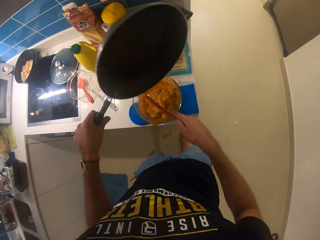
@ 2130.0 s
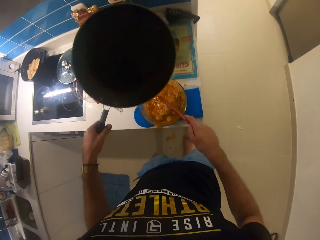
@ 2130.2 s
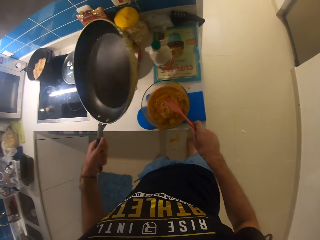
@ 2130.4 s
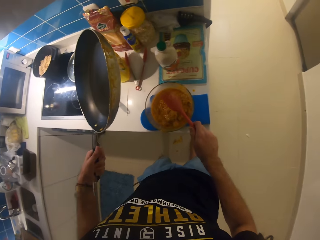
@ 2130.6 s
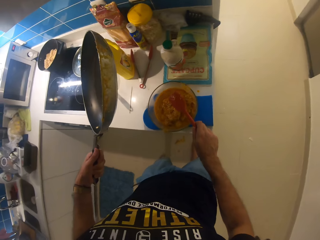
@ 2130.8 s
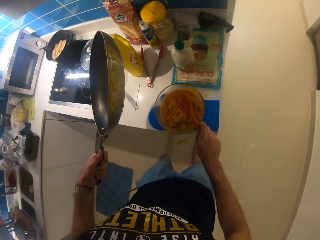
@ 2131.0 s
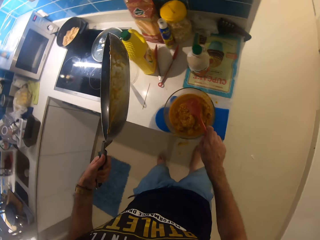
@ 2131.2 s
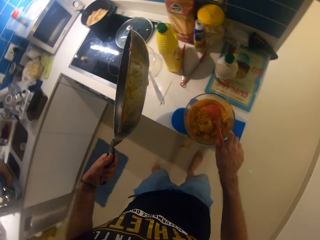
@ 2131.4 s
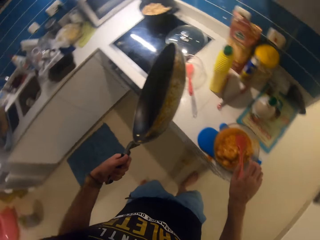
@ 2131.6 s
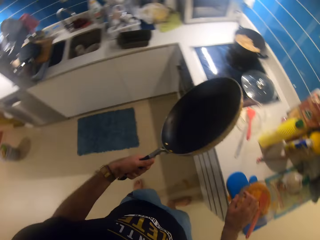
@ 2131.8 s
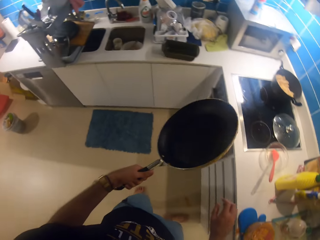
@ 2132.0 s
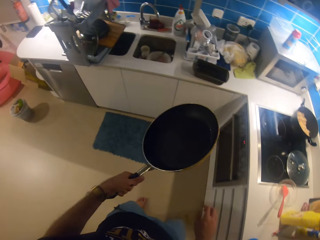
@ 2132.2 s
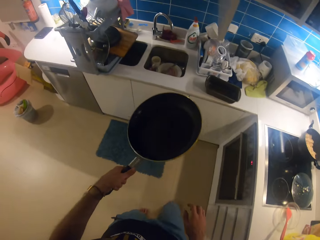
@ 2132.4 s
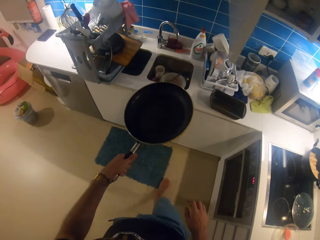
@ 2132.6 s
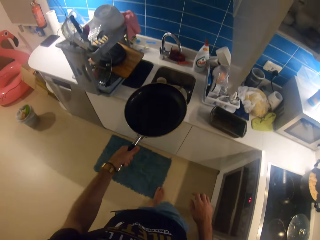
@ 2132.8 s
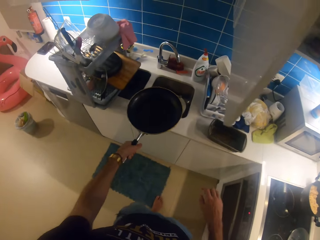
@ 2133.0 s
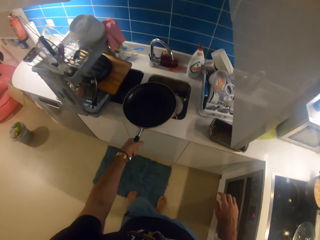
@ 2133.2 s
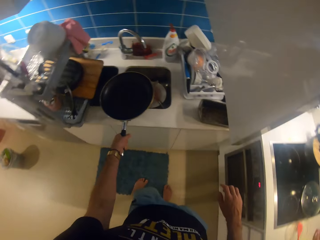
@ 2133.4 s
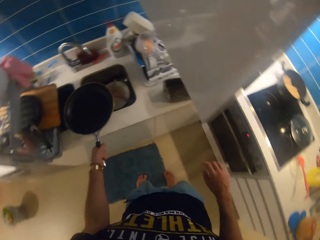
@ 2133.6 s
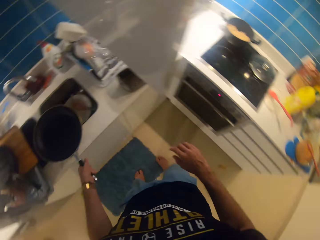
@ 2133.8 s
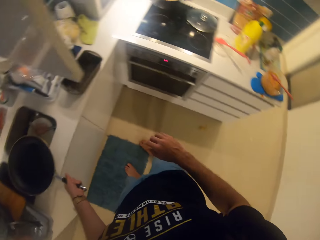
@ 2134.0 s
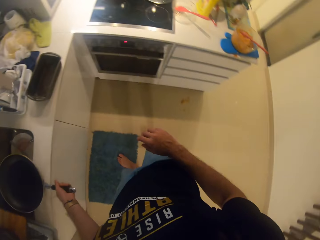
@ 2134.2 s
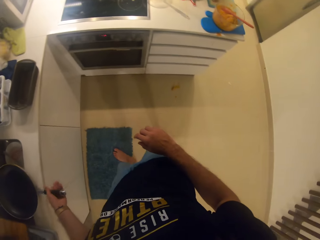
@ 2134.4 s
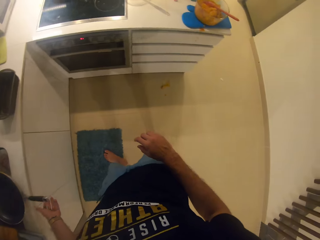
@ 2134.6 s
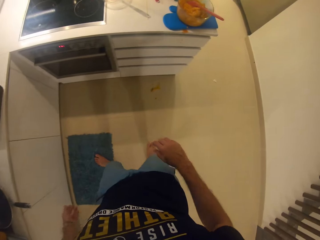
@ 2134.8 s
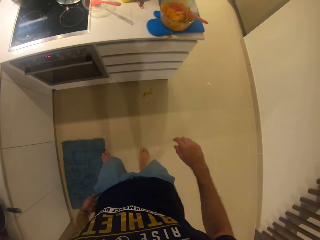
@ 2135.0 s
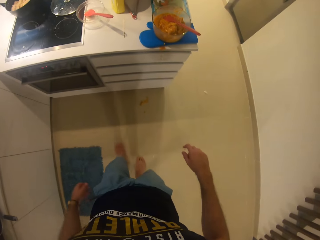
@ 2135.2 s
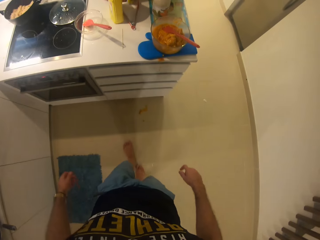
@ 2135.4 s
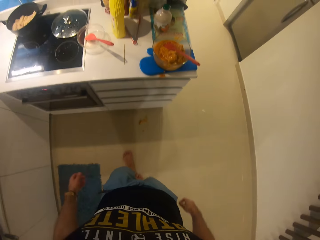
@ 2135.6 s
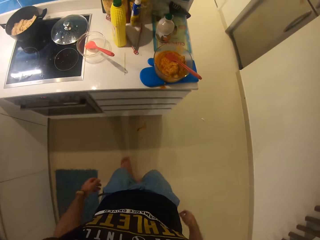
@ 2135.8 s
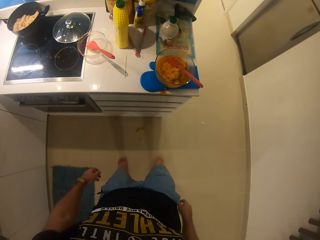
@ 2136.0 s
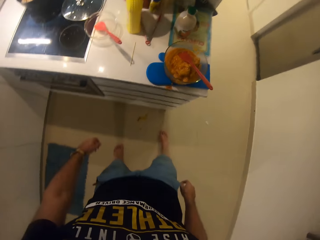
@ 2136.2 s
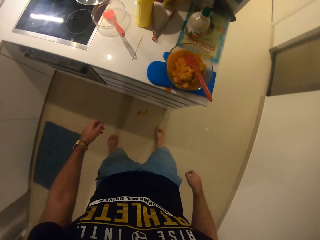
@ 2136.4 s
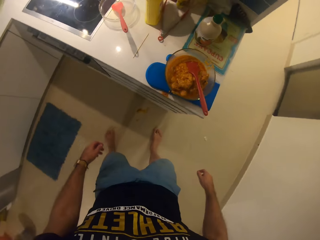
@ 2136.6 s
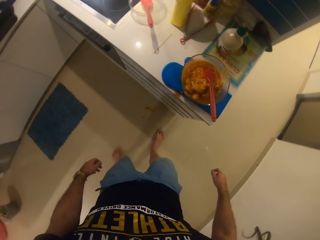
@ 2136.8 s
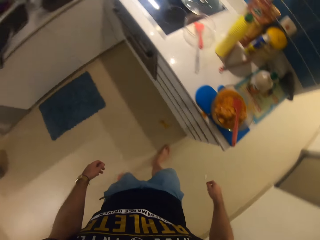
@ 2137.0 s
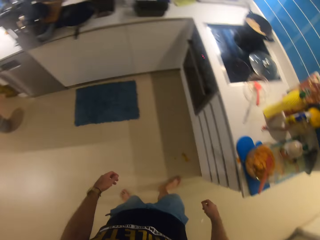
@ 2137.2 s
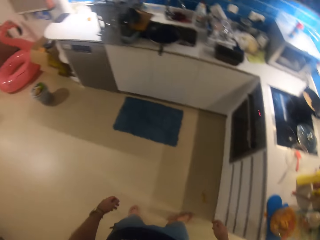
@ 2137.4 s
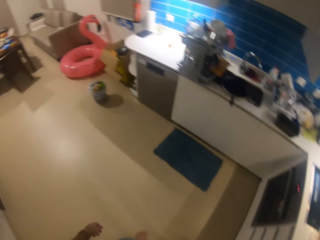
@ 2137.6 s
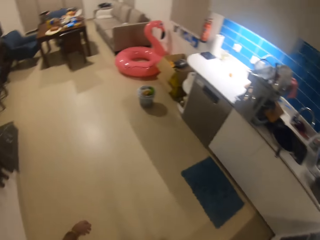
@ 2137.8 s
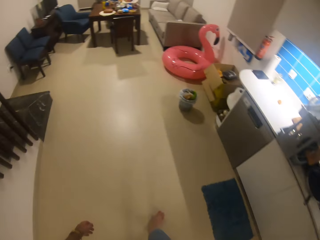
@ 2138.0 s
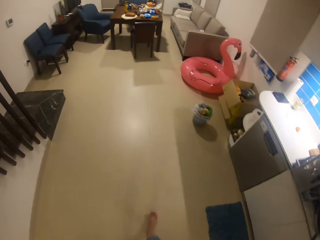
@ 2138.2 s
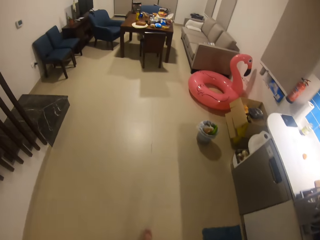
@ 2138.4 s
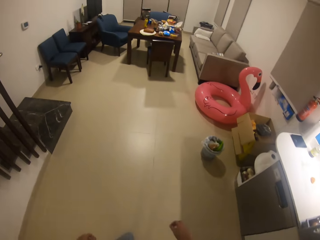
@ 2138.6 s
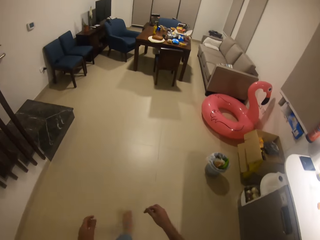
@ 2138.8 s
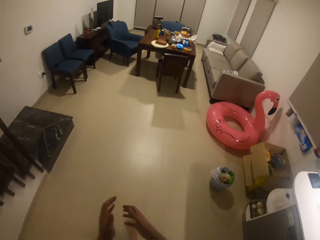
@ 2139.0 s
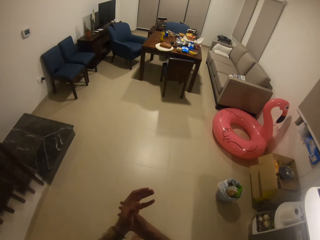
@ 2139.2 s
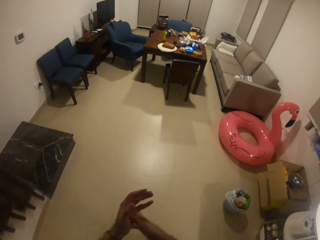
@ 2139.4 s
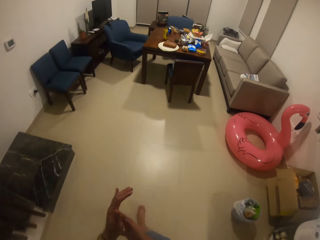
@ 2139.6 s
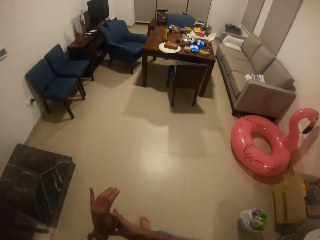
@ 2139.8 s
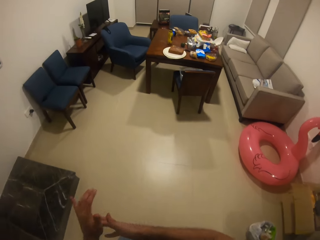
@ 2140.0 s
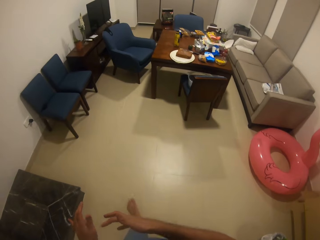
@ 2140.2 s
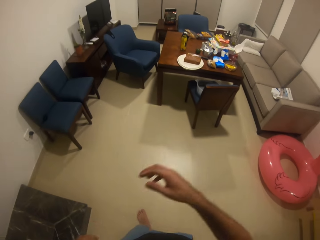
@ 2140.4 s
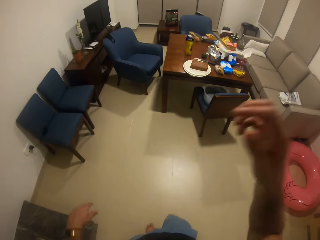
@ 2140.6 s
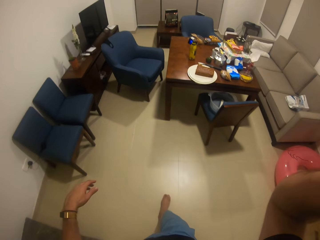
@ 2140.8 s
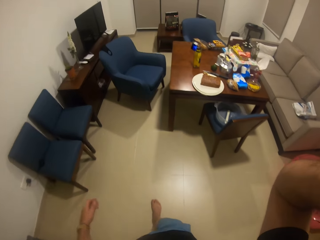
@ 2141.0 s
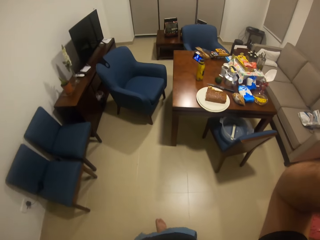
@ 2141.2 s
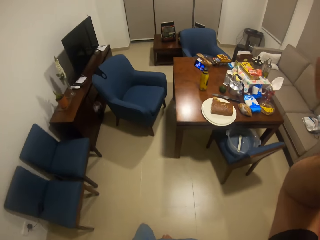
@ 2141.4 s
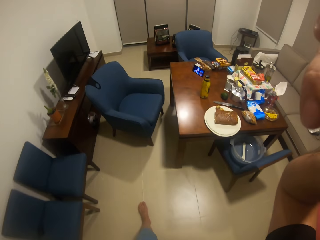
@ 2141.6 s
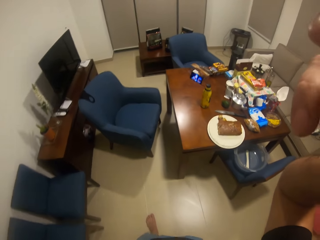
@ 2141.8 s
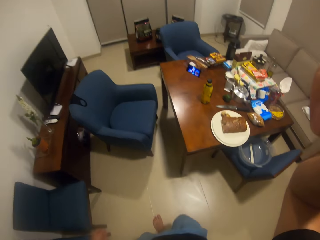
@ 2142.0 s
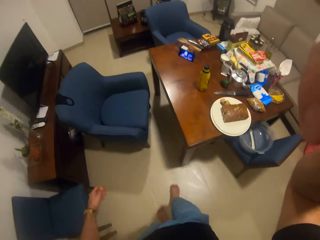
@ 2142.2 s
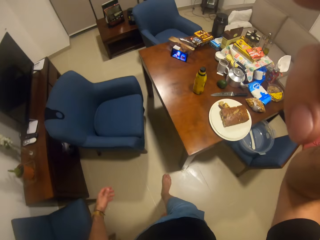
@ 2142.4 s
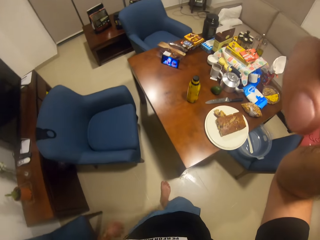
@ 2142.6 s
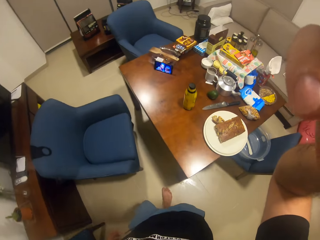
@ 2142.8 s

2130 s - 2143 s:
The camera wearer stares at the frying pan. They put the pan in the sink. They drop the frying pan on the gas cooker. They walk around the room. They adjust the camera.
